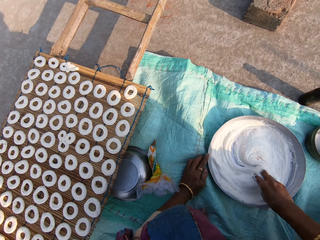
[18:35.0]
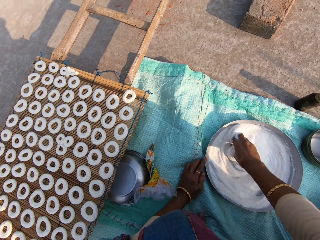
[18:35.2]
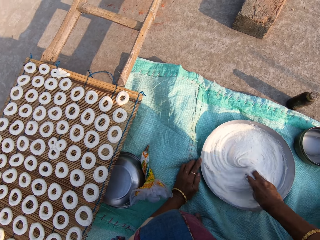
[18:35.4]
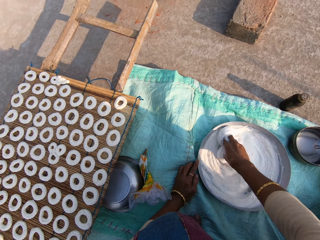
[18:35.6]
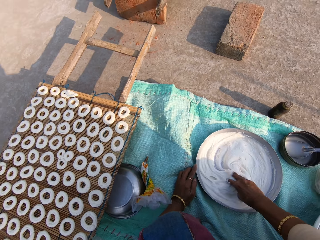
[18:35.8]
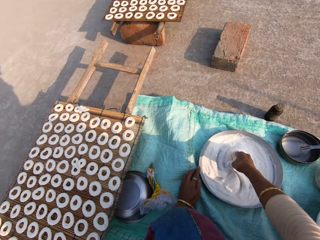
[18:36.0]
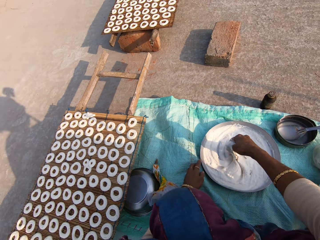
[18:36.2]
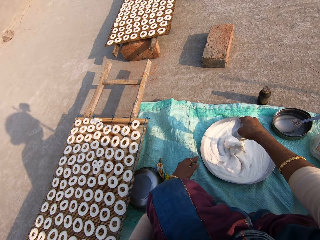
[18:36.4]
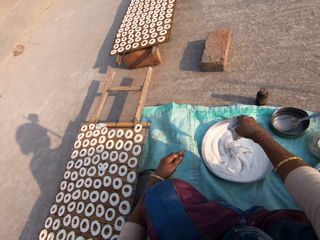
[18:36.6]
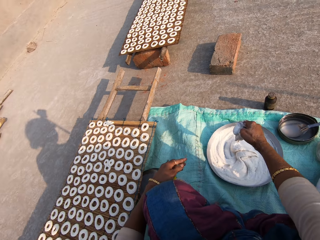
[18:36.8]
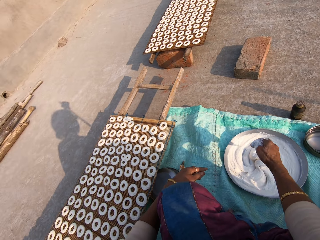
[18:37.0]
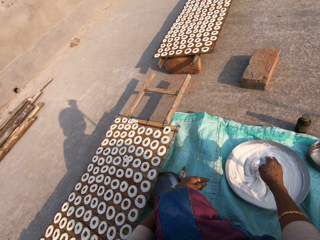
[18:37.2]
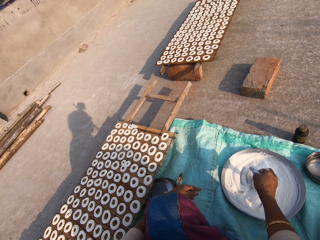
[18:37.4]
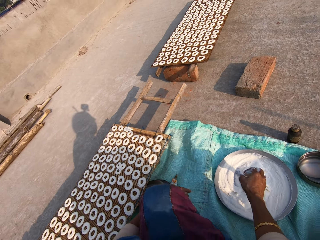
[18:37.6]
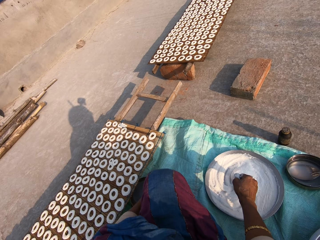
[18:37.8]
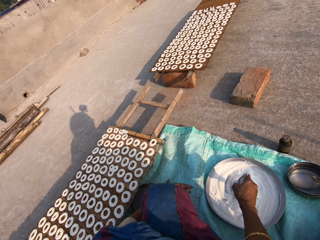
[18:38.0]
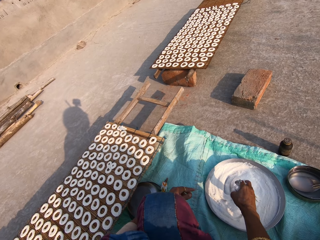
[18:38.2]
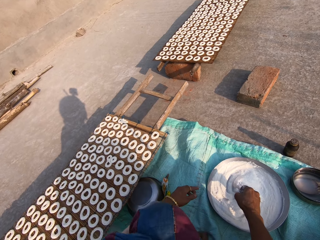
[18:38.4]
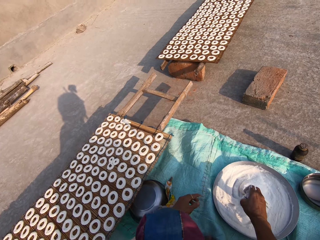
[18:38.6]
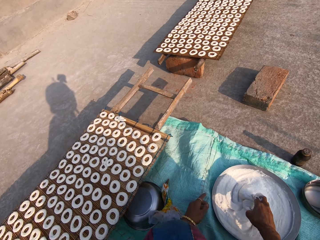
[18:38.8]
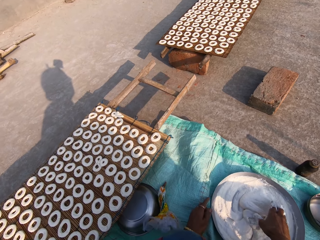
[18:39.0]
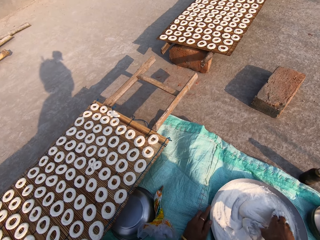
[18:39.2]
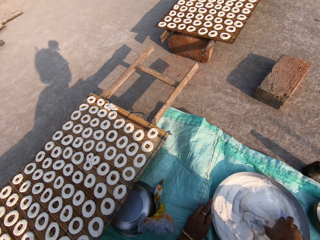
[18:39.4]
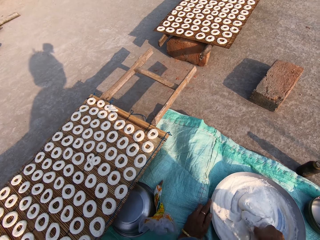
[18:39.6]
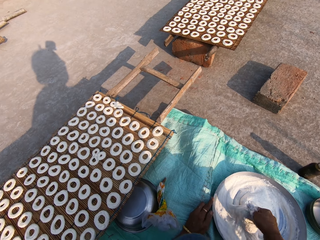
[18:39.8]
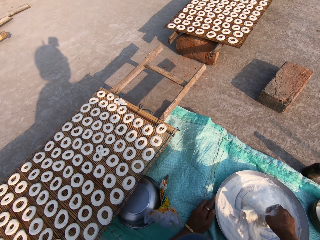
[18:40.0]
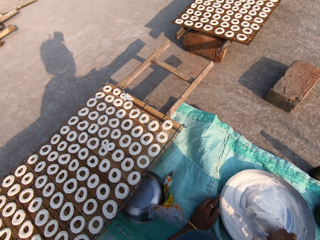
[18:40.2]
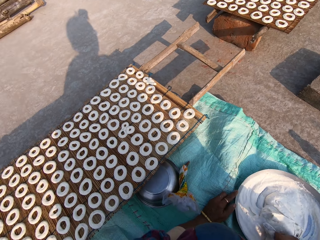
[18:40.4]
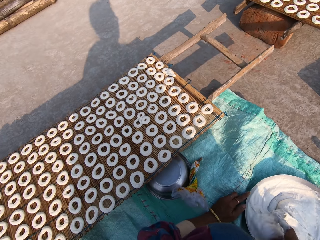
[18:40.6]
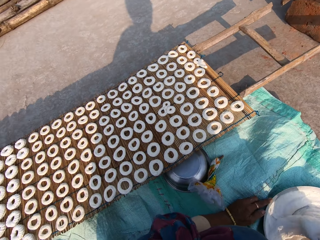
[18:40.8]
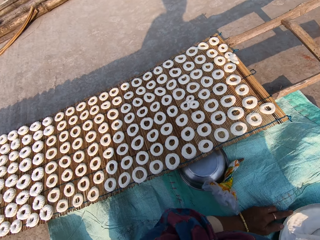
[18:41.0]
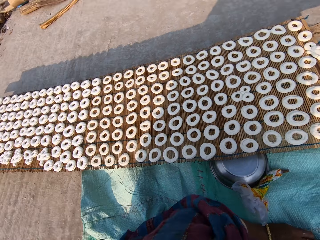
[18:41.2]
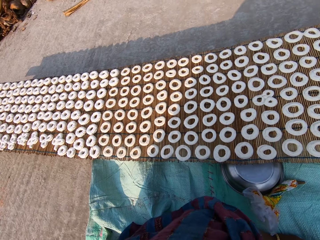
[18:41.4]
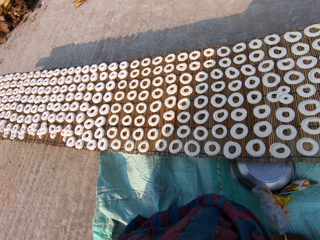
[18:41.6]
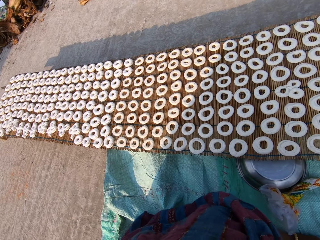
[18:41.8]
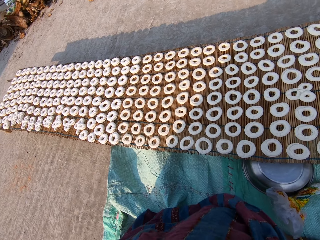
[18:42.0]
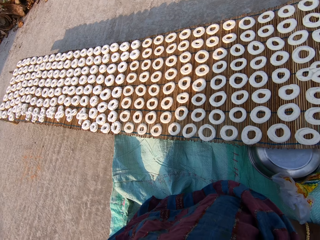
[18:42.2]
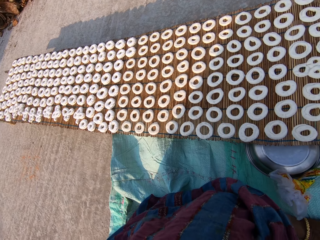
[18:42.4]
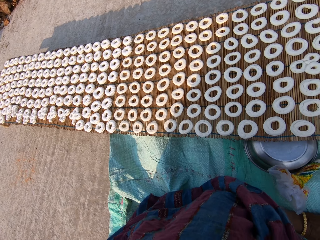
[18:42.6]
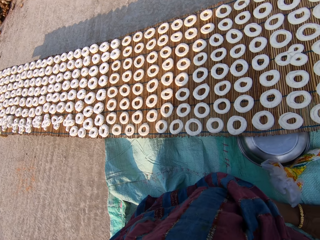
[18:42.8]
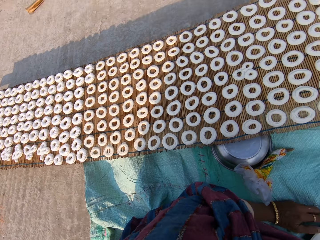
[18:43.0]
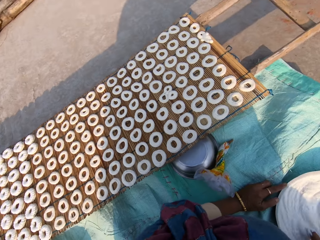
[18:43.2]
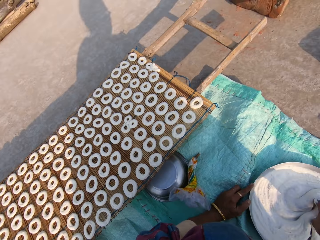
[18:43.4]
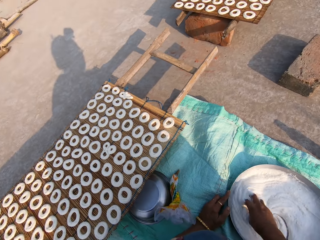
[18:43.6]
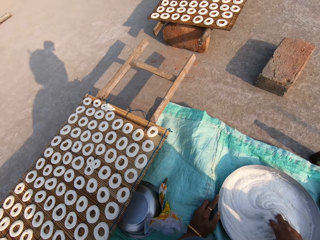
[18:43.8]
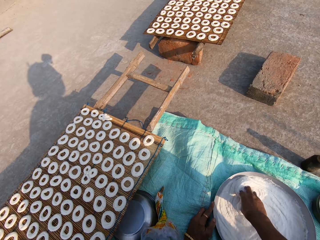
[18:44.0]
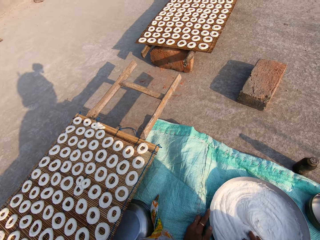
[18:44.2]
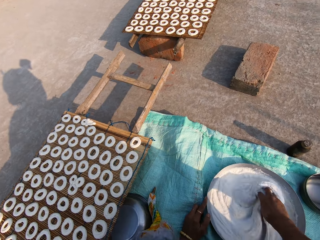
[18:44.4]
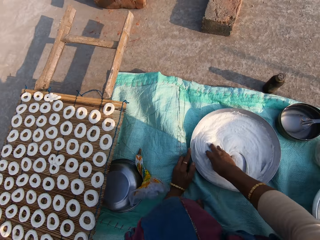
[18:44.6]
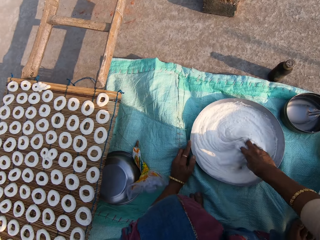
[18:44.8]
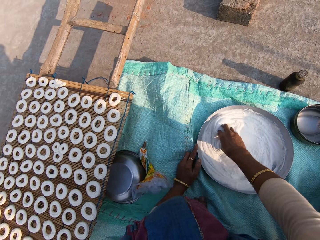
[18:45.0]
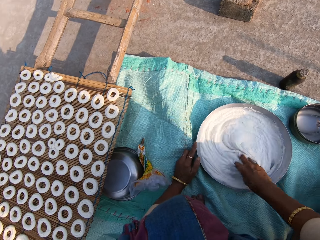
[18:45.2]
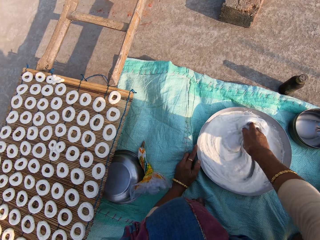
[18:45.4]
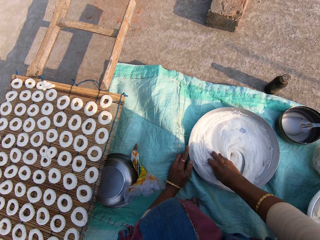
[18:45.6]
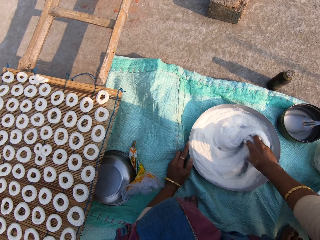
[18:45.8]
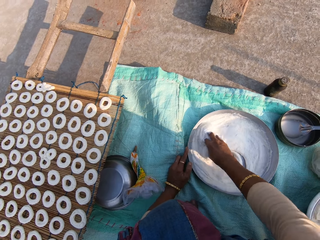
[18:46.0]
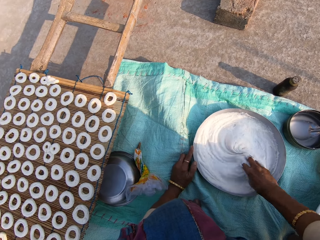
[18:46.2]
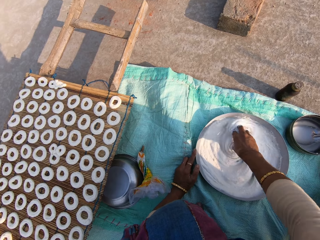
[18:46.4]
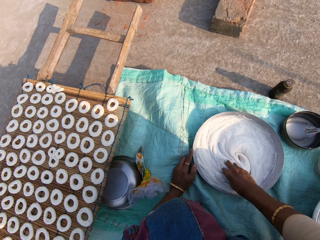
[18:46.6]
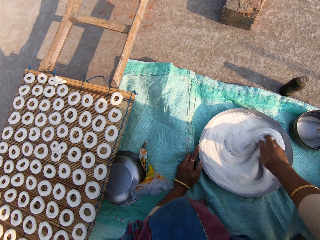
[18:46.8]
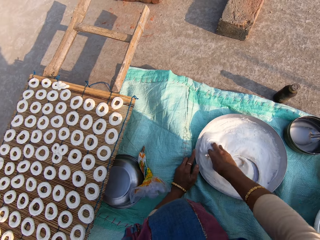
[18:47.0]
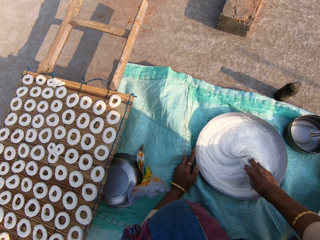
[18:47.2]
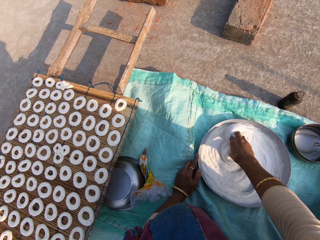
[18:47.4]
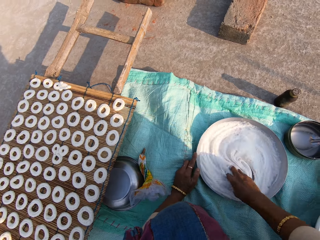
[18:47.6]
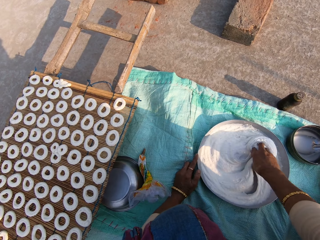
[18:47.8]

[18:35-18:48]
The camera wearer stares at the donuts on the table. They stir the cream in the tray.

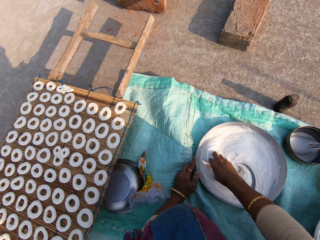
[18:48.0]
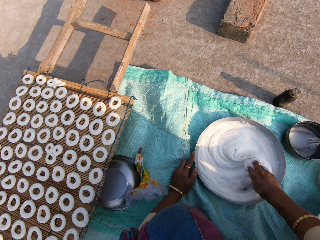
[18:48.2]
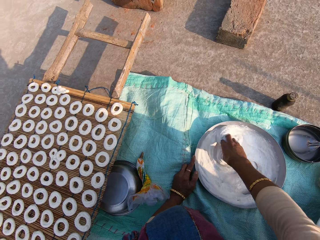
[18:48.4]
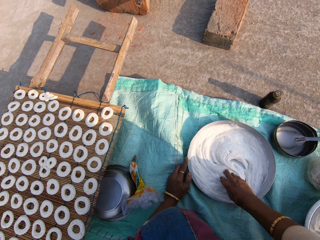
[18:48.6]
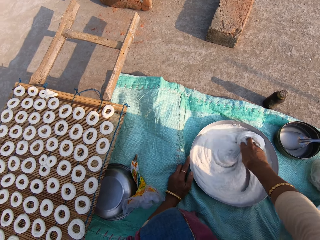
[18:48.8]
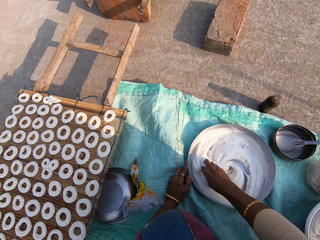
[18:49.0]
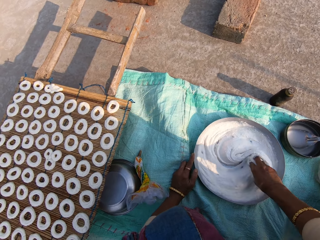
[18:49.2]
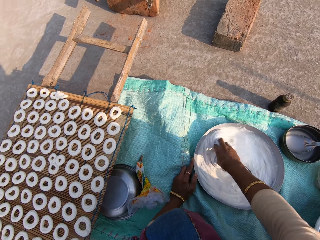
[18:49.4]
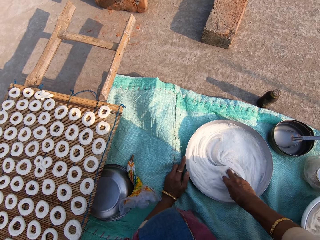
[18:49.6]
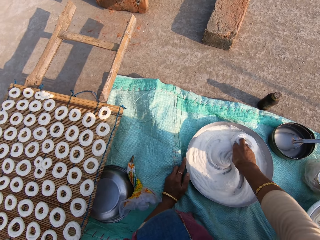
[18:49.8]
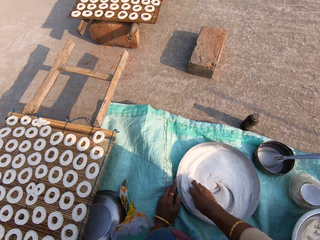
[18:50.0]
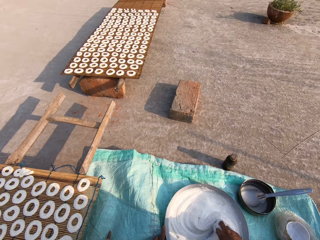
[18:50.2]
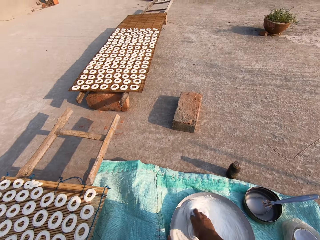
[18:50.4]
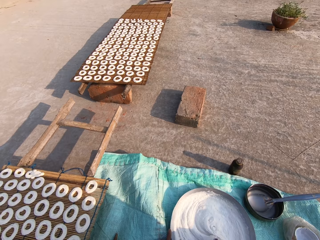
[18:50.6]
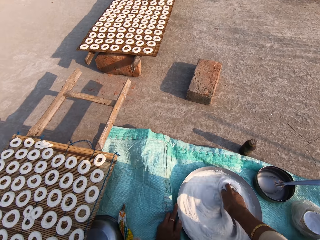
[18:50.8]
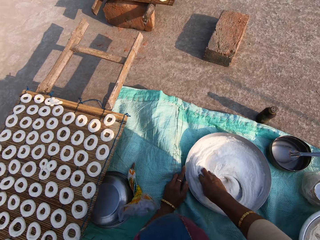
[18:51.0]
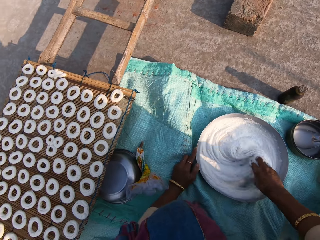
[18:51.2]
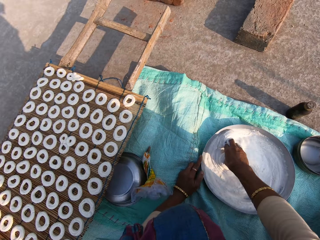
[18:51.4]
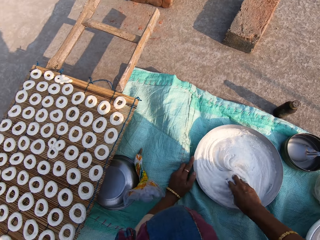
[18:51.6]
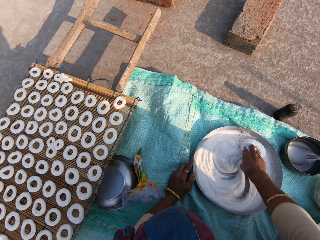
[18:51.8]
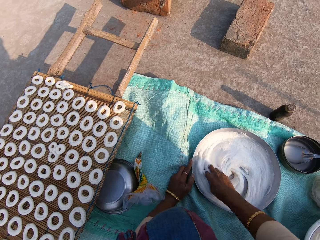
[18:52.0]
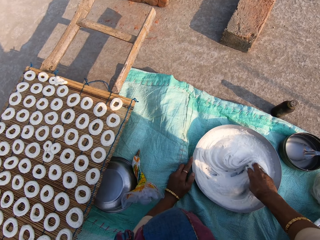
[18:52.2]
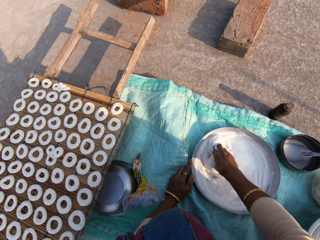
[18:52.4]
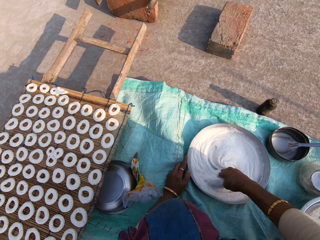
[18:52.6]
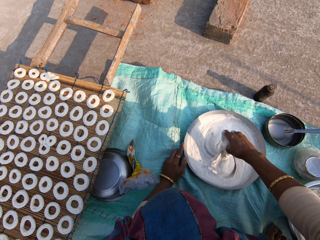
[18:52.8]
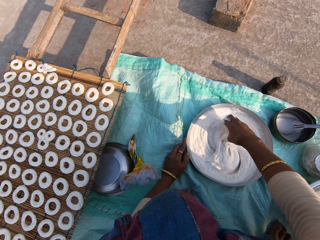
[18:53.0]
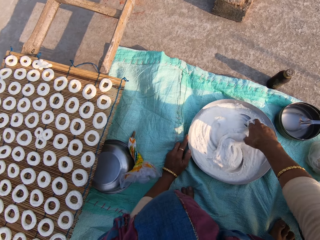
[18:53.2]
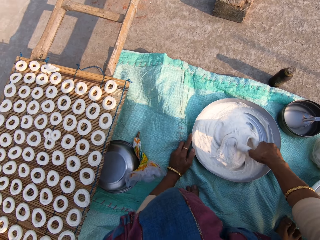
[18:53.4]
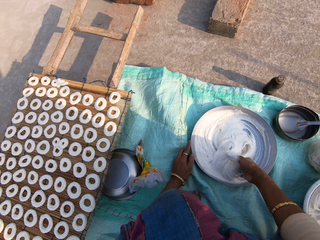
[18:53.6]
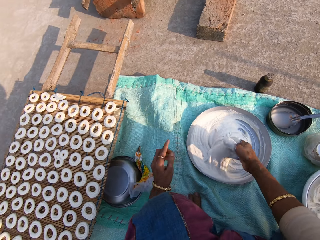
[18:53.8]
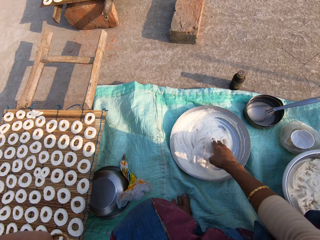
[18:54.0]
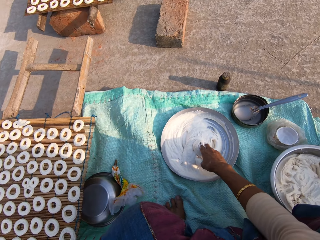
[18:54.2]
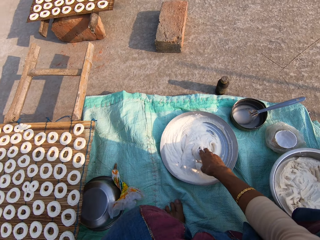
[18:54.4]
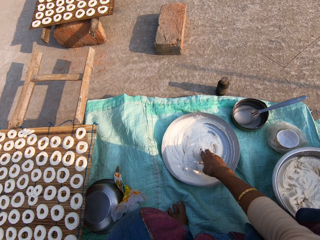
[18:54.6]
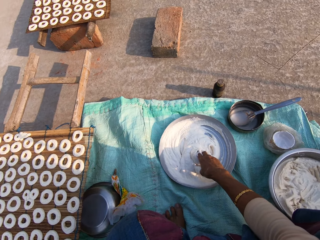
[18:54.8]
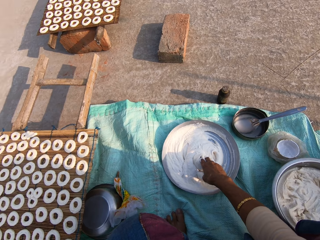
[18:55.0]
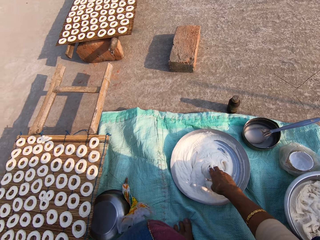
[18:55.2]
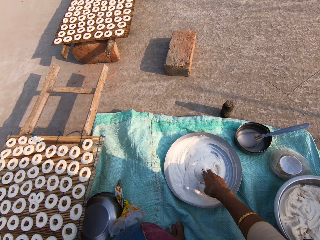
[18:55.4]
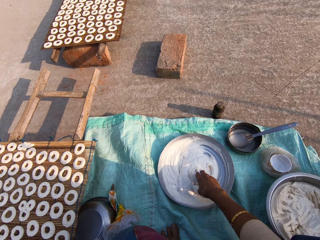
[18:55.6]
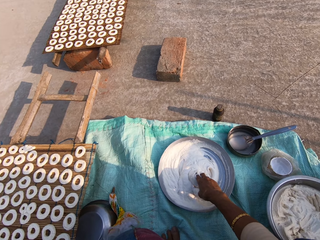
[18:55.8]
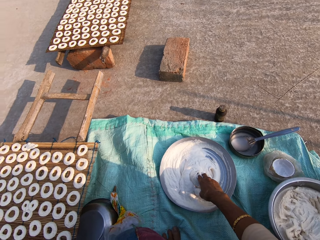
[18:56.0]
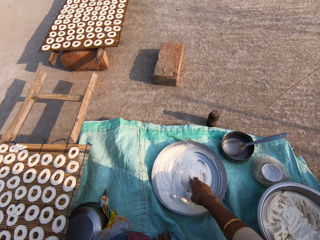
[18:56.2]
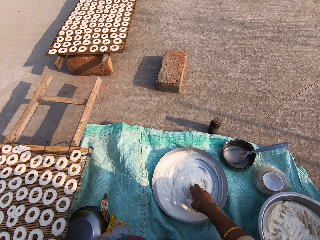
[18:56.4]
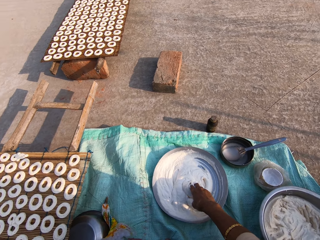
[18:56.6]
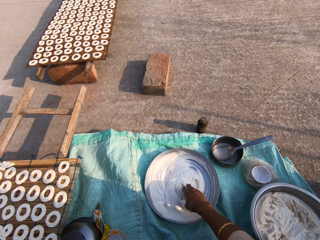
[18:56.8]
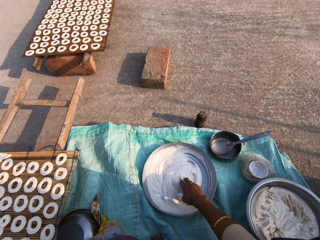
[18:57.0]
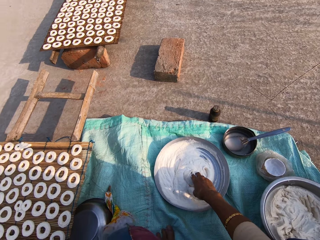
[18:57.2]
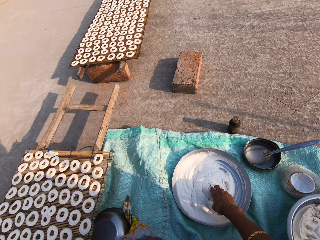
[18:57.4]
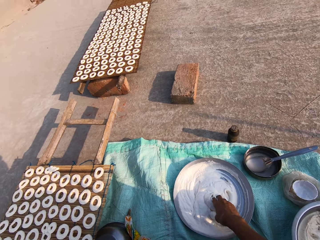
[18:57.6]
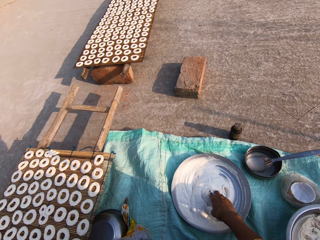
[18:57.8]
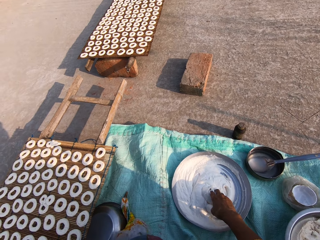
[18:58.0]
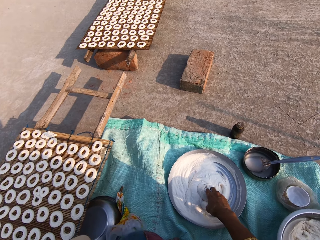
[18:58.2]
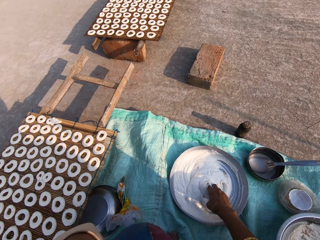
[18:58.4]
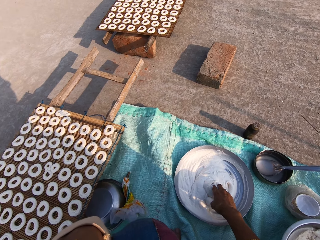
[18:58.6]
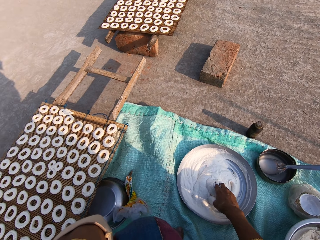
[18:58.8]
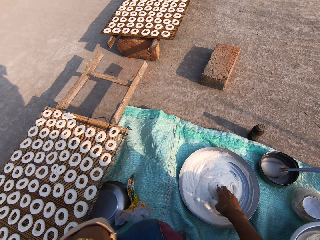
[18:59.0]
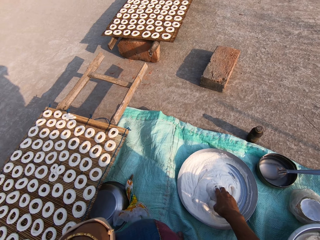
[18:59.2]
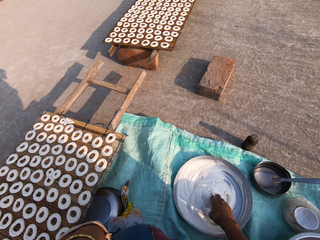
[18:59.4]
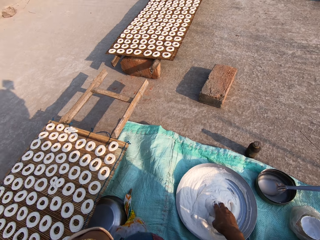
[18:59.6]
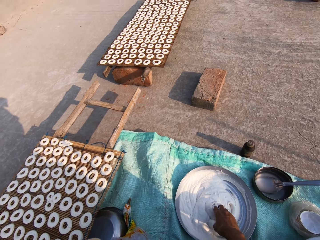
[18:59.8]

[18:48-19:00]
The camera wearer adjusts the camera on his head.
